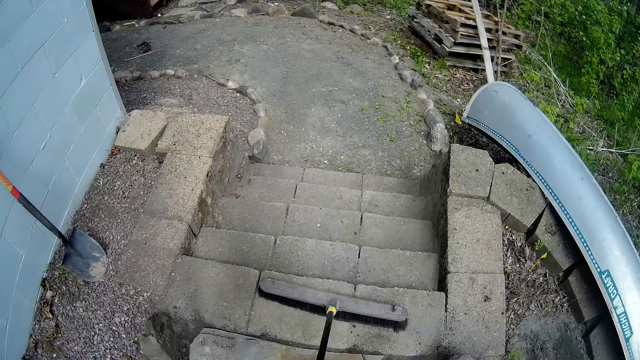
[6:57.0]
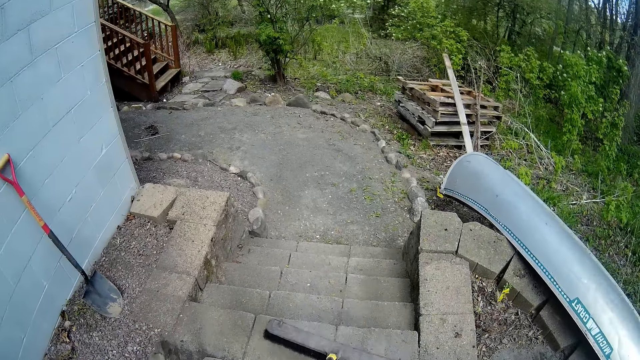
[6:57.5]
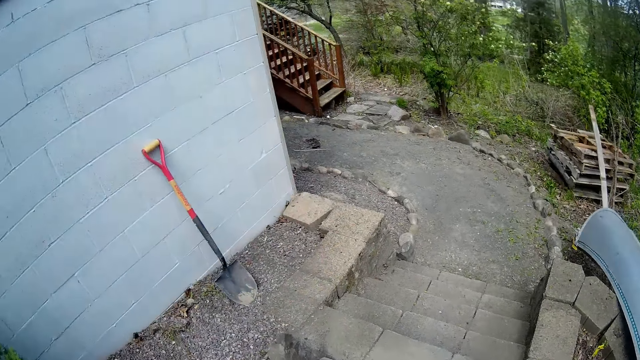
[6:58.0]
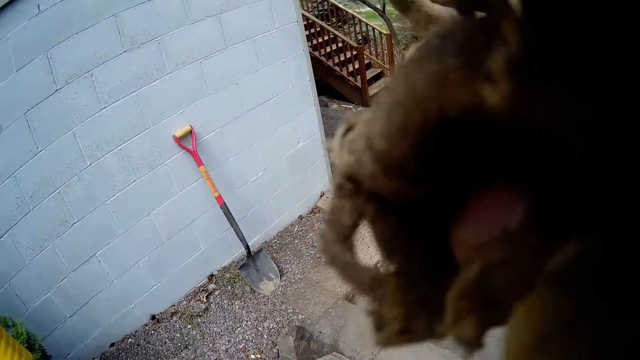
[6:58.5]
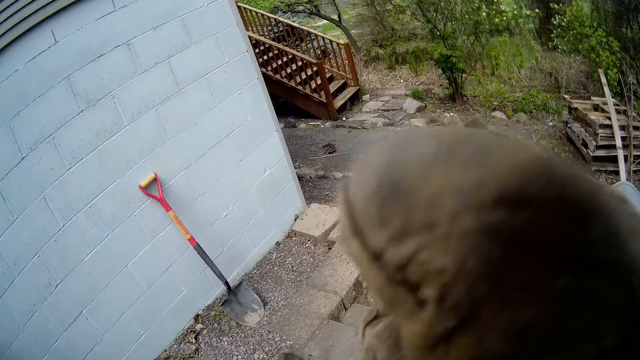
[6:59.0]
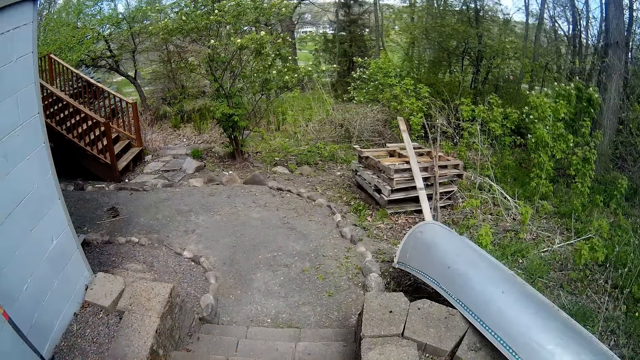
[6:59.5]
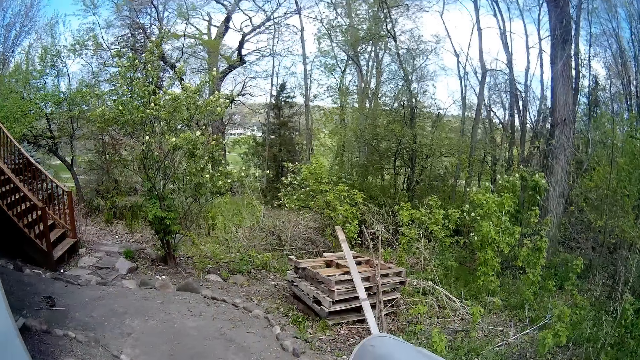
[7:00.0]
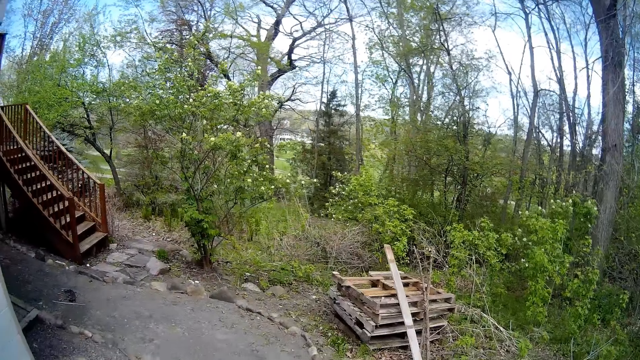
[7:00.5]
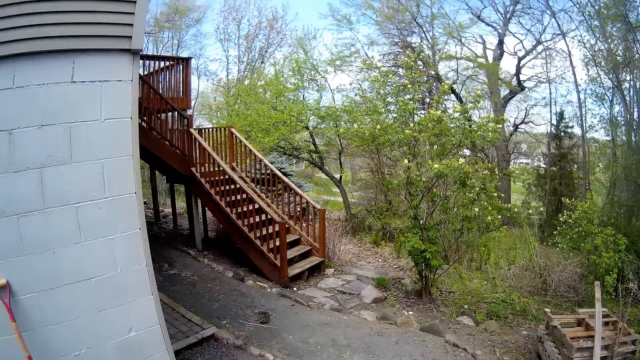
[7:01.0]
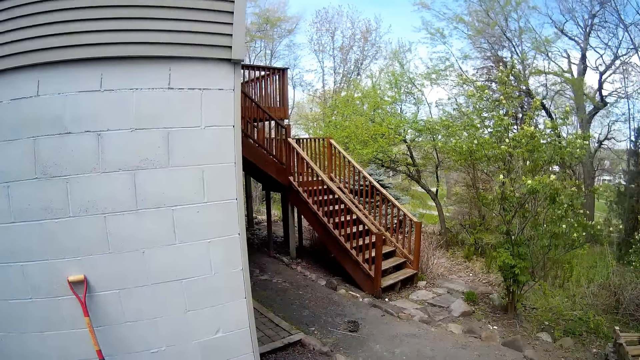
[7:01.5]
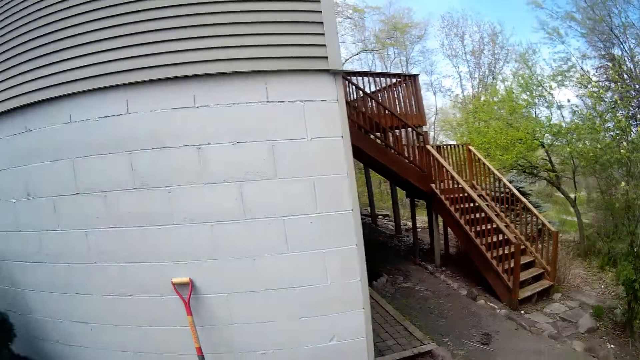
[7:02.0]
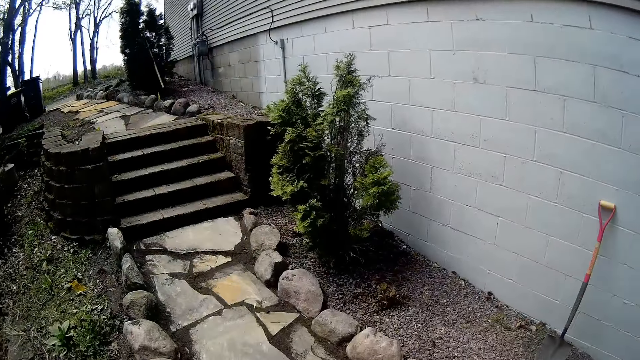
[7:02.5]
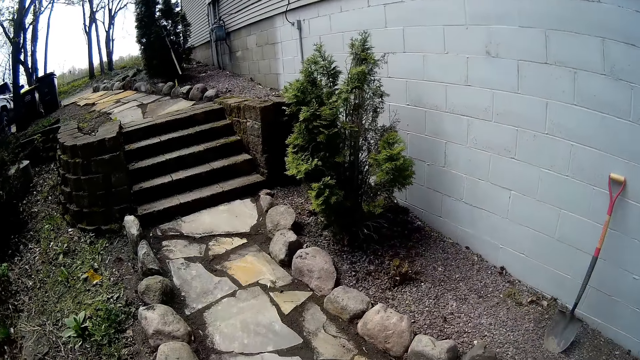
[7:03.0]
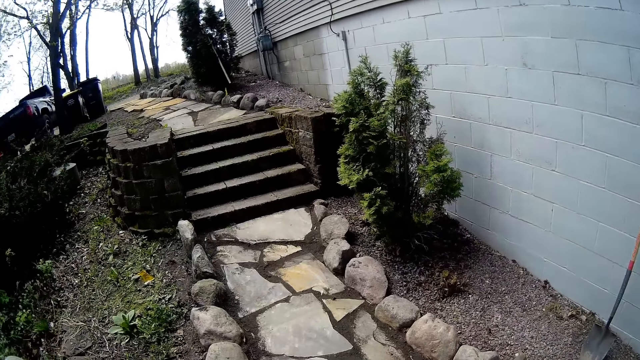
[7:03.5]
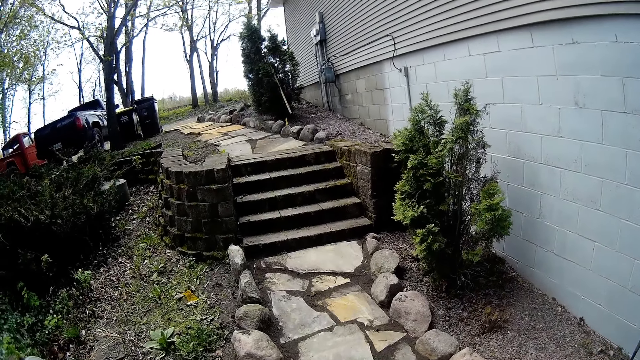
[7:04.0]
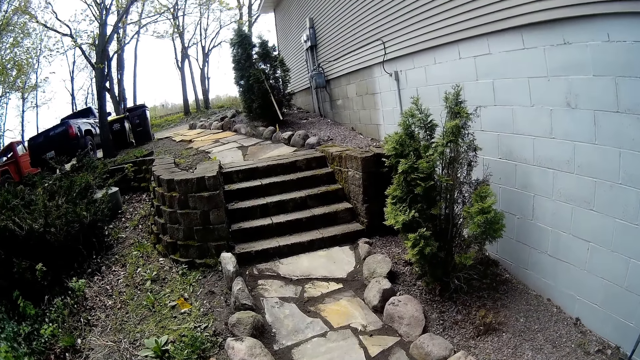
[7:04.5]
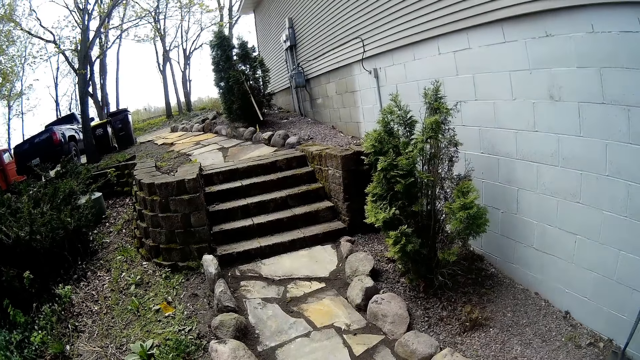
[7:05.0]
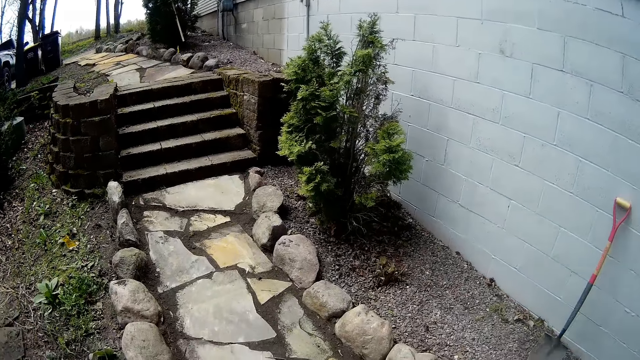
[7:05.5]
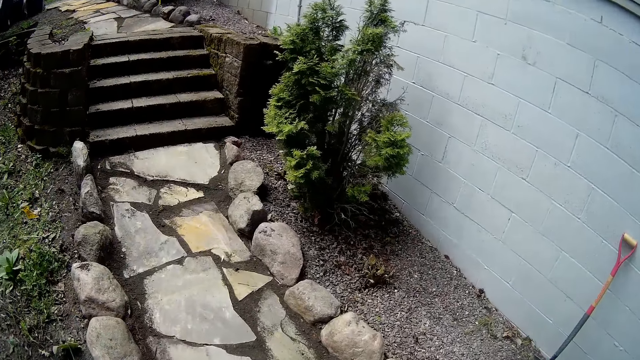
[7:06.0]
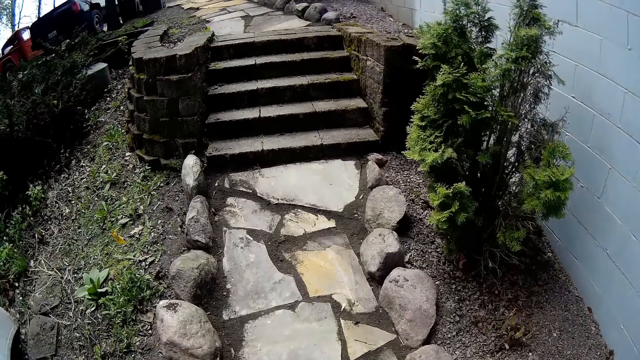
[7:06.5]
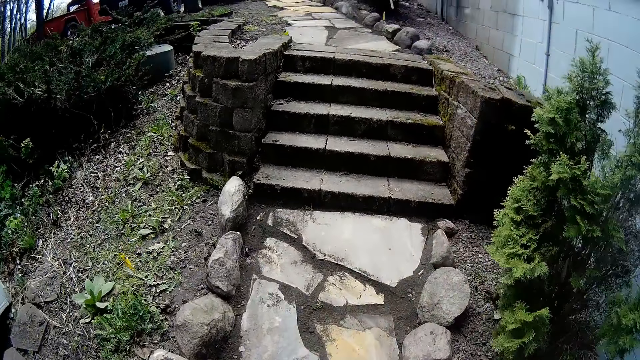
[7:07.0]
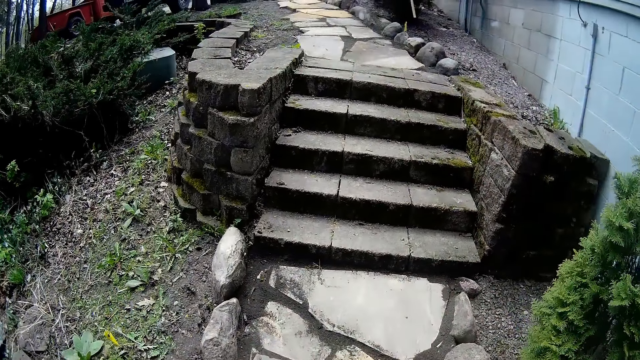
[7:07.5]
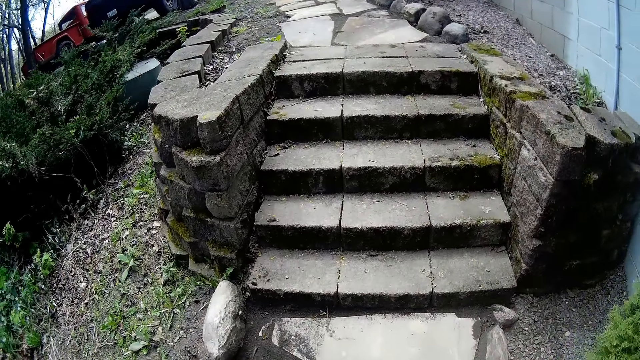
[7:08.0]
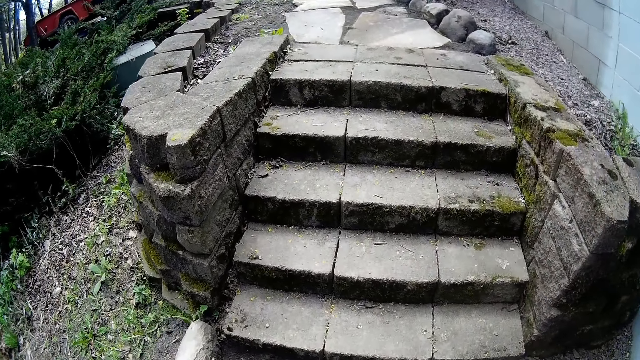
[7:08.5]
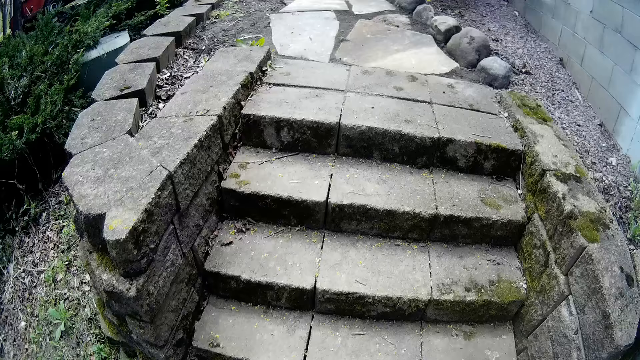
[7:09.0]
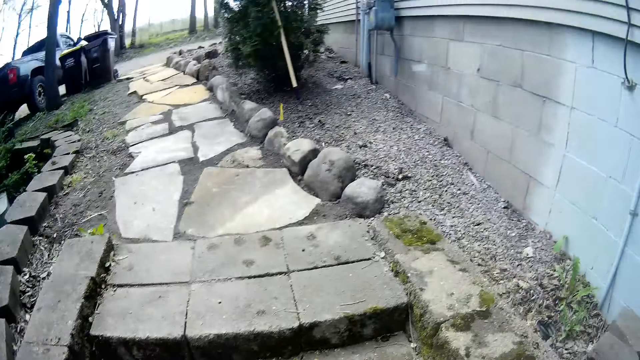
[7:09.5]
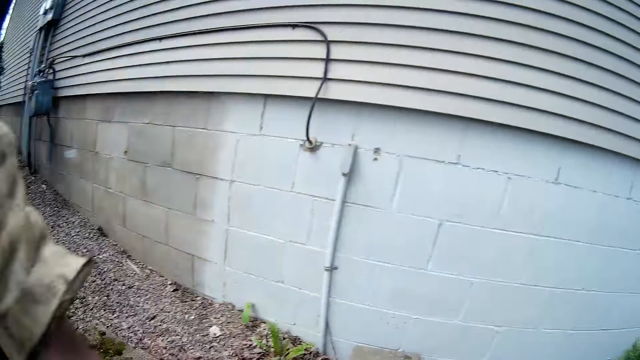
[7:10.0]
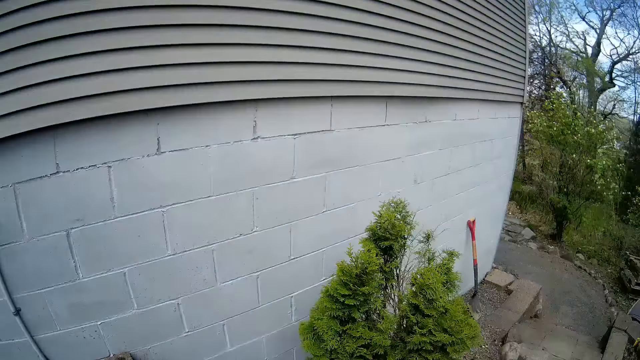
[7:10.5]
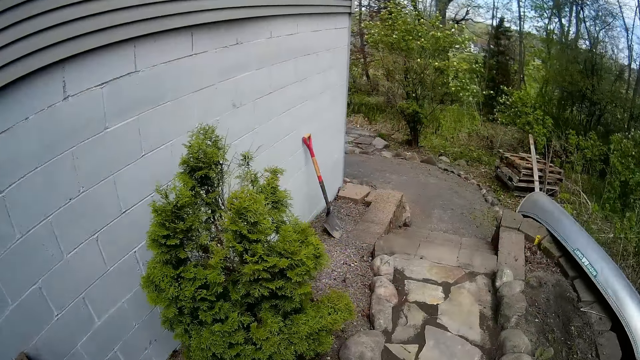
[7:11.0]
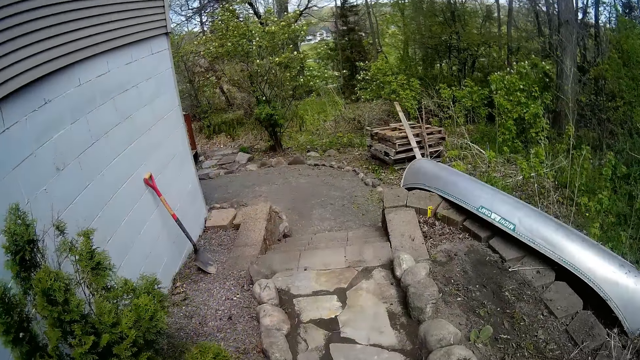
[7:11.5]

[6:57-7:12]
The camera wearer does something. They look around. They walk.

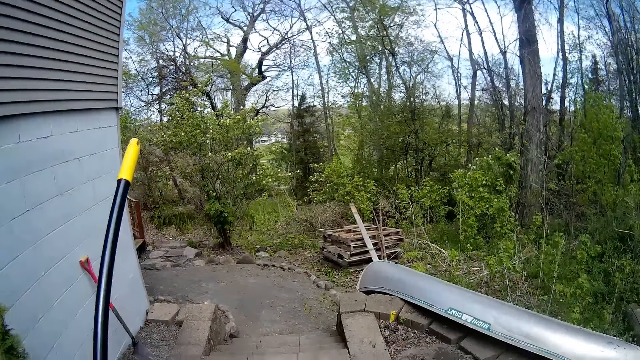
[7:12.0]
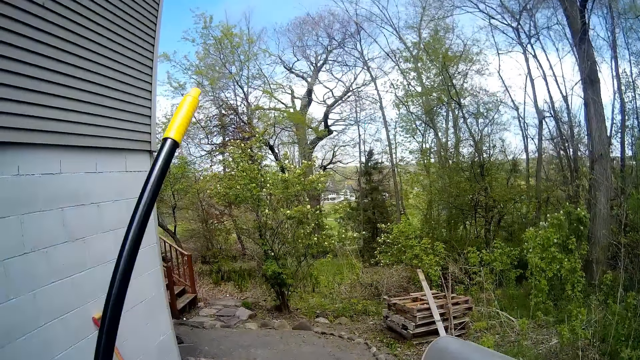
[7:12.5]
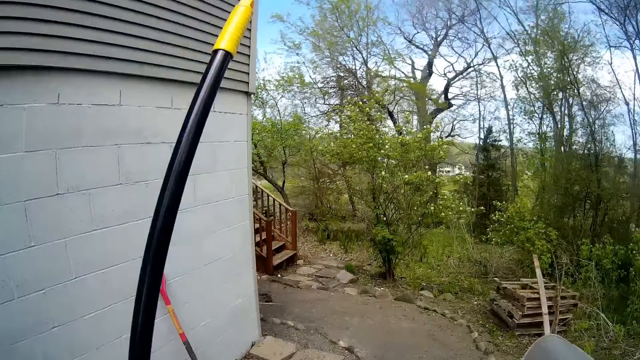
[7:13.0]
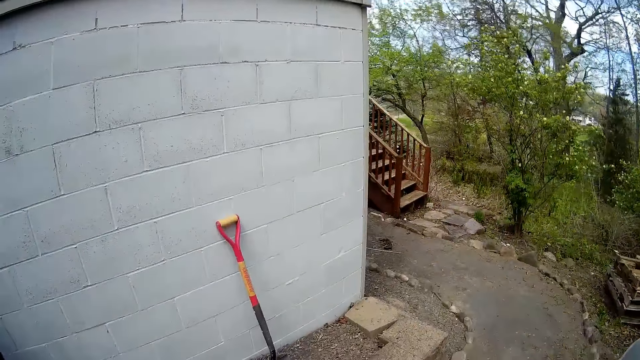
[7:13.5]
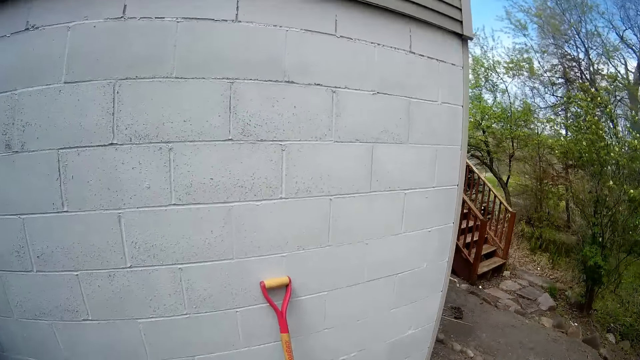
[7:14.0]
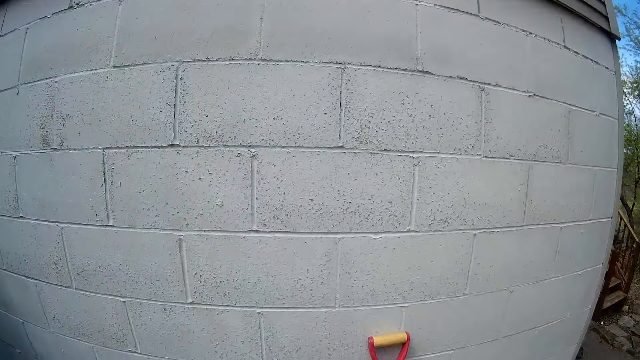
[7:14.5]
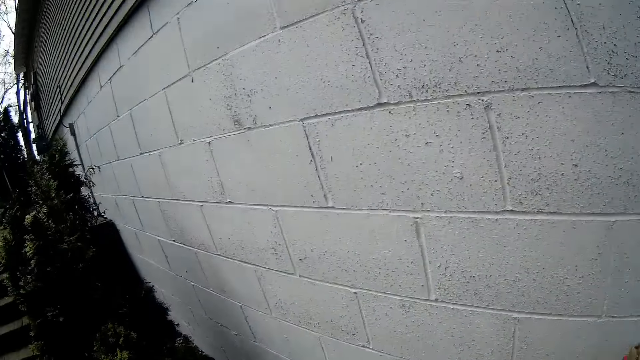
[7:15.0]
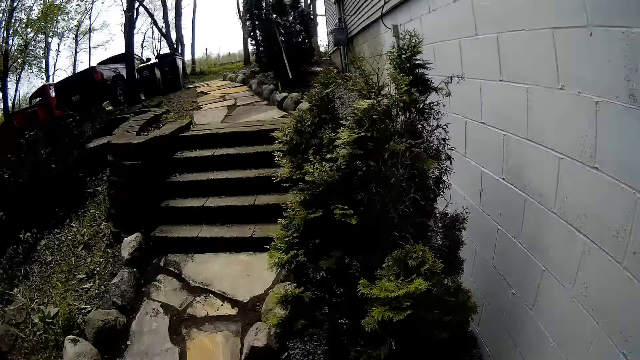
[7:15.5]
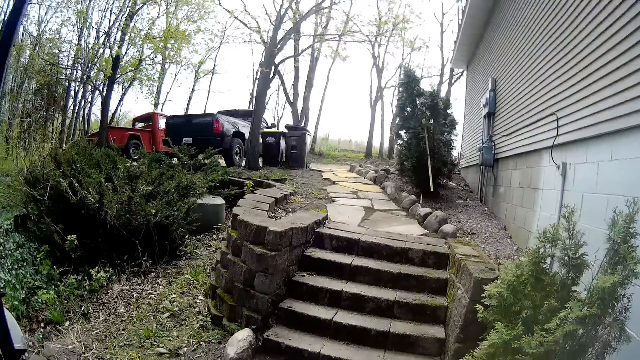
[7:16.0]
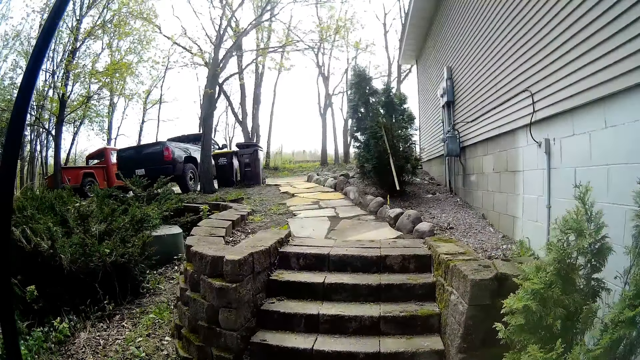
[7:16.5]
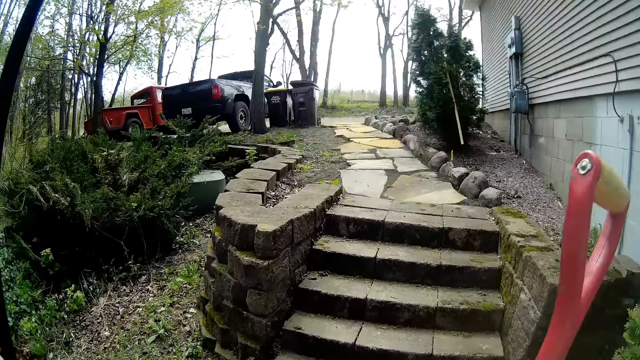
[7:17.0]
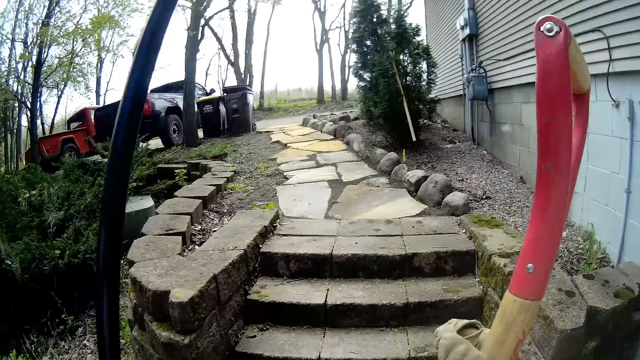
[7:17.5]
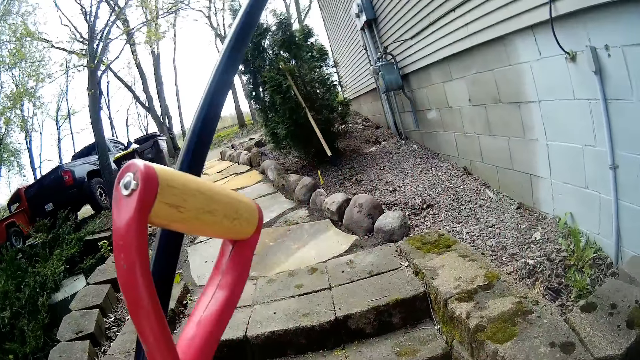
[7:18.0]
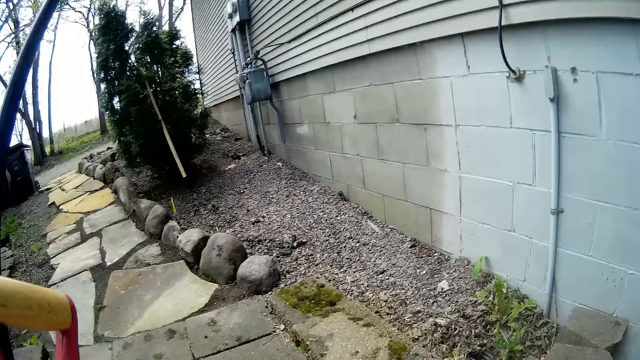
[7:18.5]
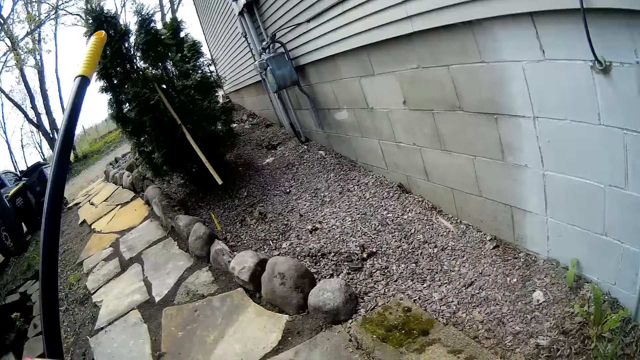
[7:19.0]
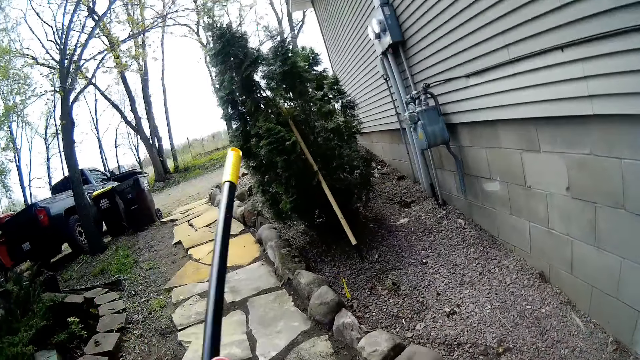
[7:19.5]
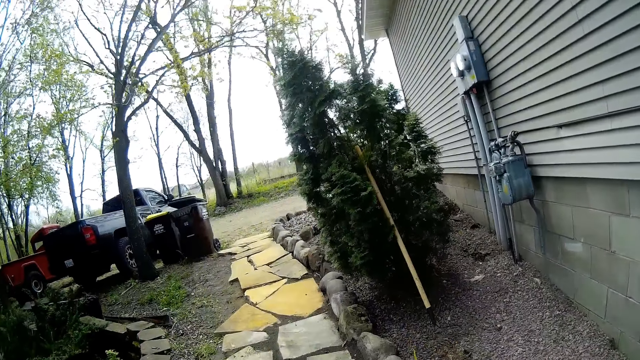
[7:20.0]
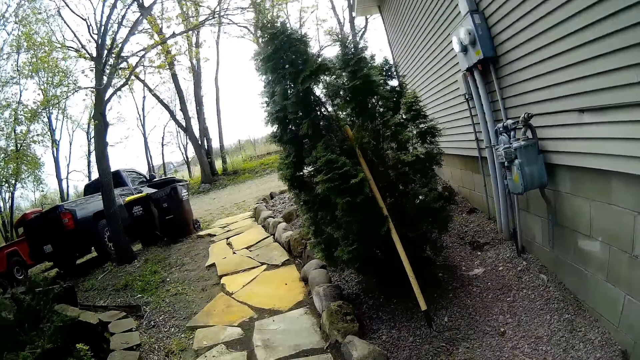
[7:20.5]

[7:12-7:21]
The camera wearer takes the shovel. He holds the shovel and the sweeping brush with both hands. He walks around. He puts the shovel in his right hand to his left hand.
